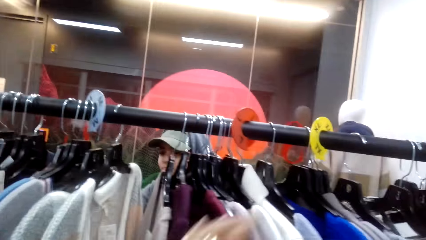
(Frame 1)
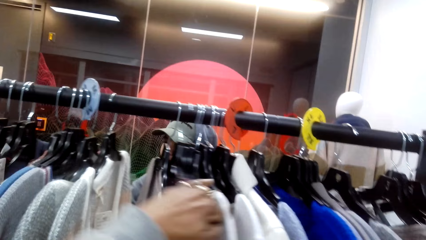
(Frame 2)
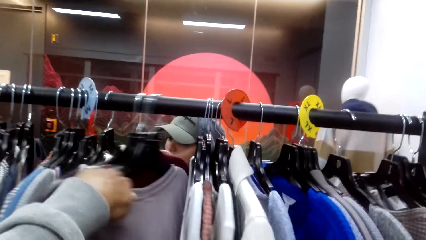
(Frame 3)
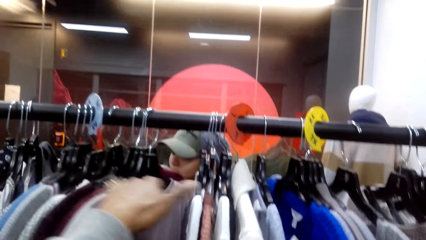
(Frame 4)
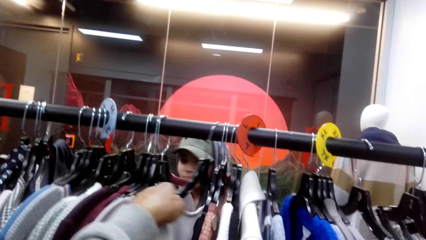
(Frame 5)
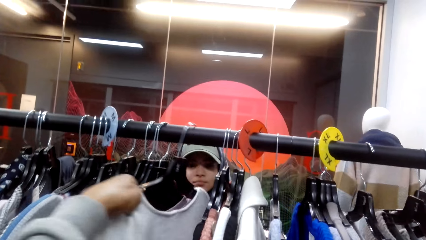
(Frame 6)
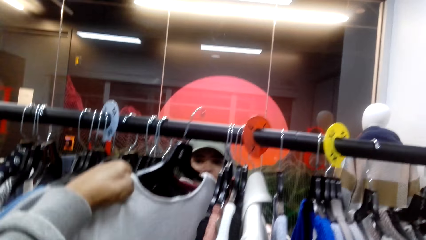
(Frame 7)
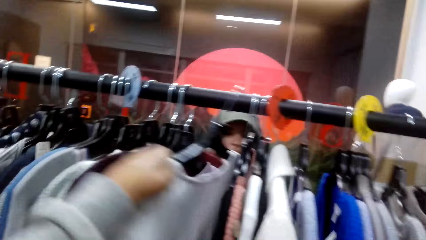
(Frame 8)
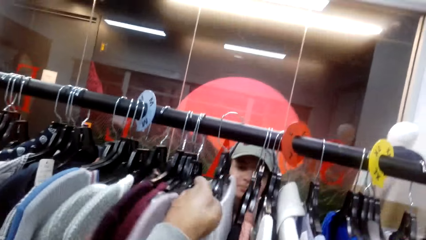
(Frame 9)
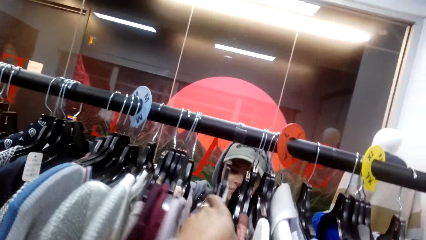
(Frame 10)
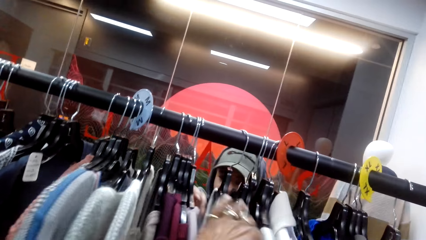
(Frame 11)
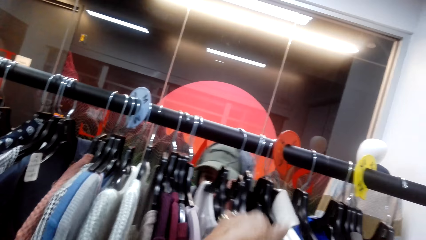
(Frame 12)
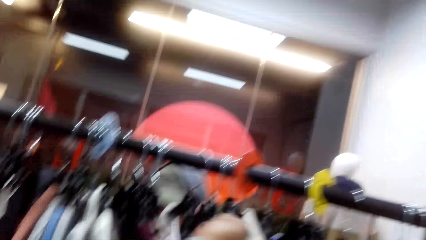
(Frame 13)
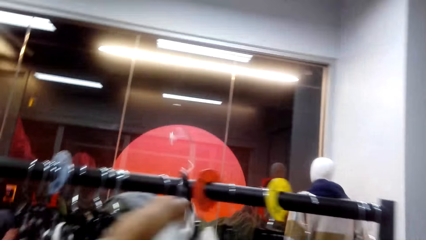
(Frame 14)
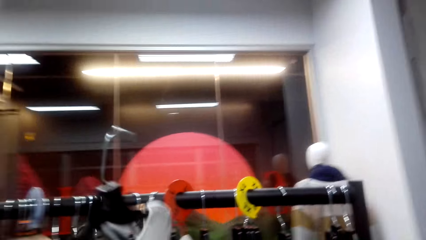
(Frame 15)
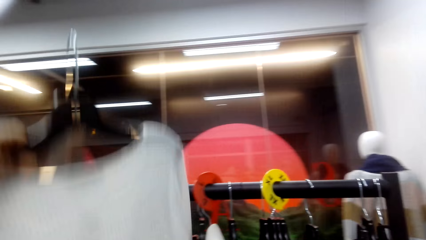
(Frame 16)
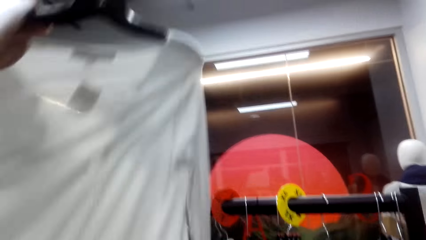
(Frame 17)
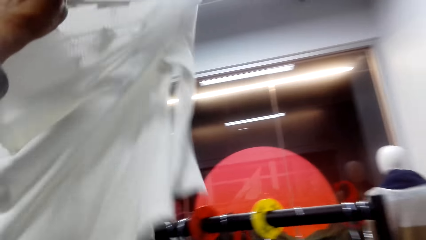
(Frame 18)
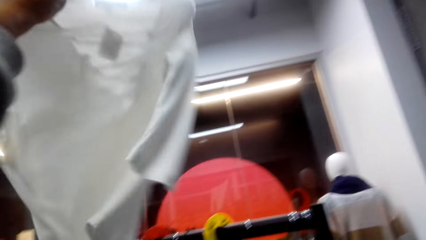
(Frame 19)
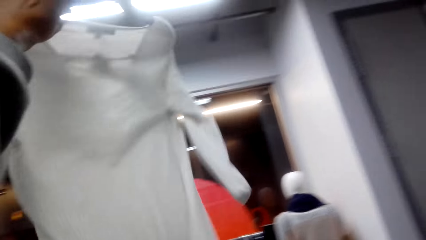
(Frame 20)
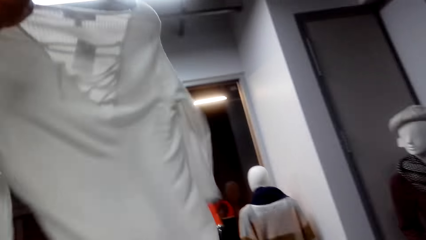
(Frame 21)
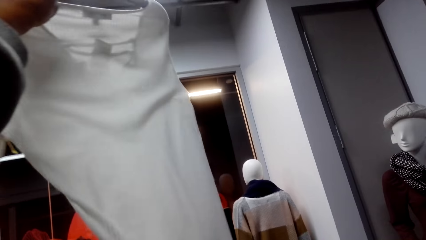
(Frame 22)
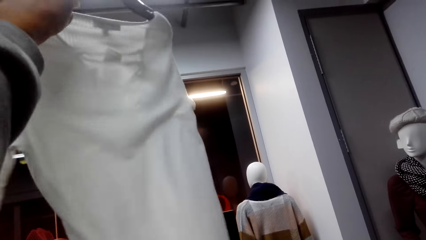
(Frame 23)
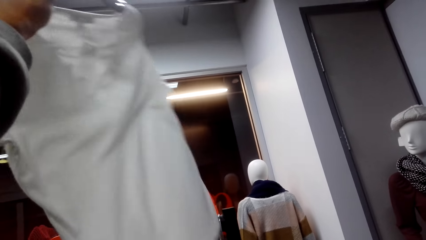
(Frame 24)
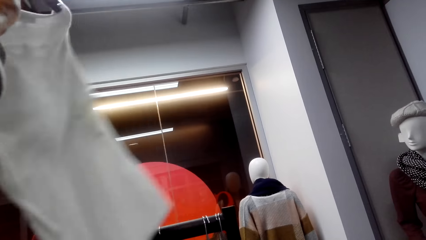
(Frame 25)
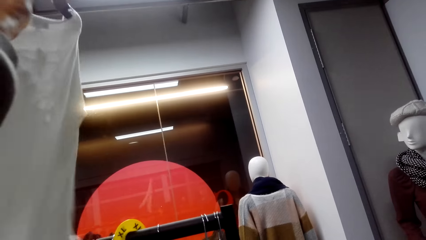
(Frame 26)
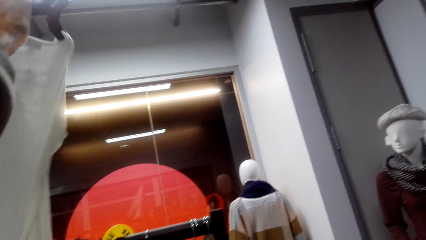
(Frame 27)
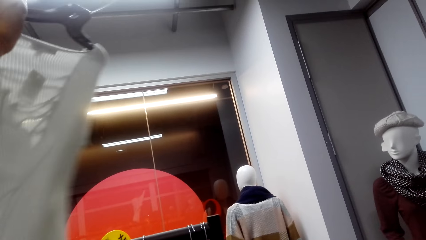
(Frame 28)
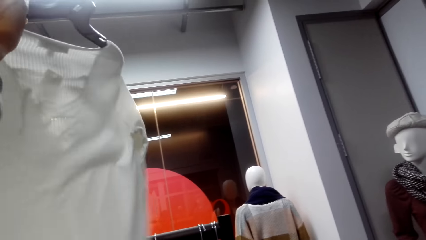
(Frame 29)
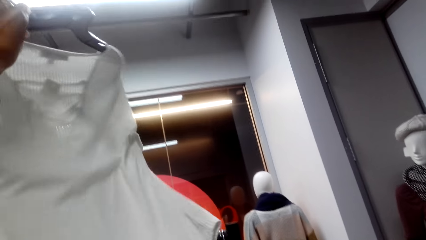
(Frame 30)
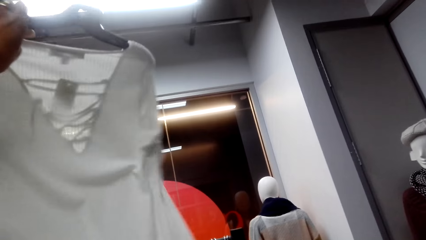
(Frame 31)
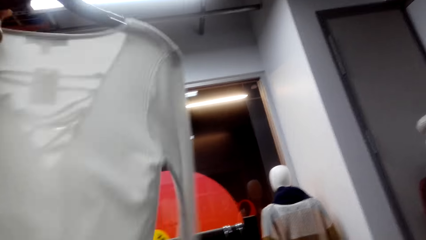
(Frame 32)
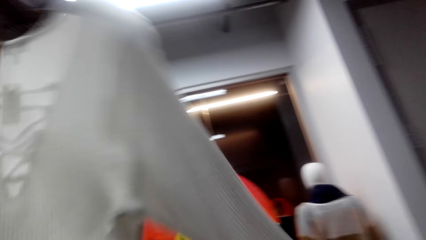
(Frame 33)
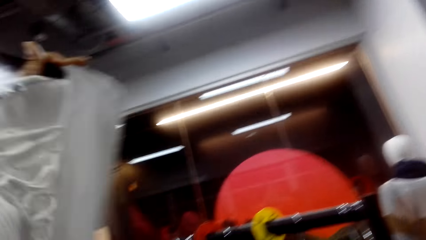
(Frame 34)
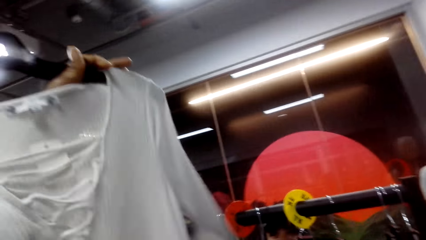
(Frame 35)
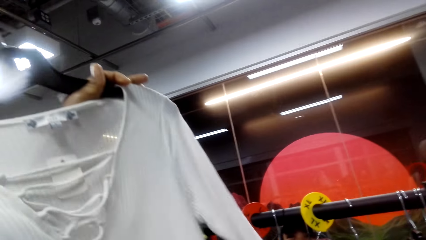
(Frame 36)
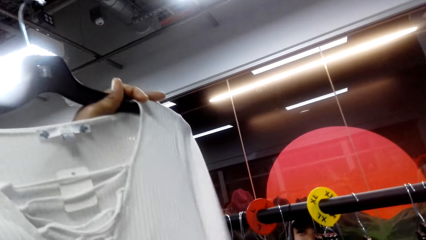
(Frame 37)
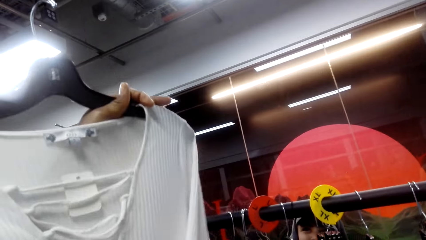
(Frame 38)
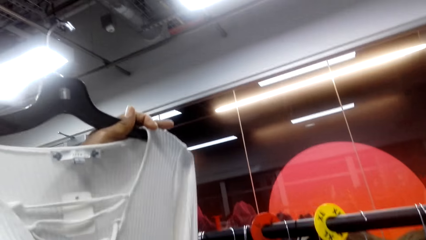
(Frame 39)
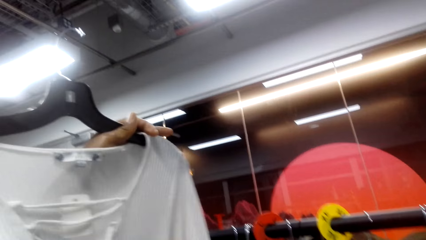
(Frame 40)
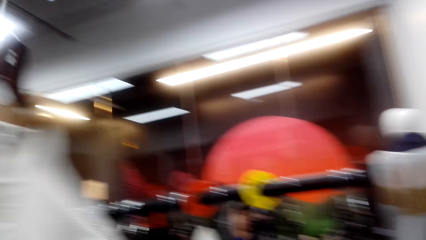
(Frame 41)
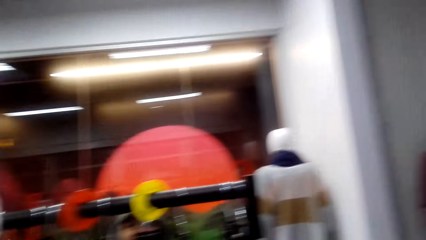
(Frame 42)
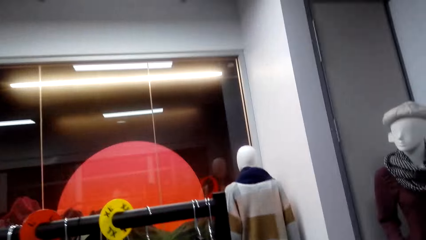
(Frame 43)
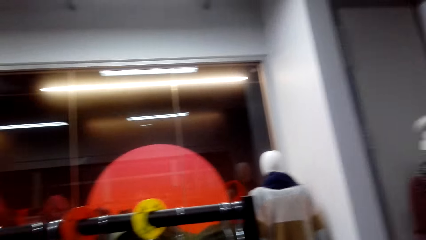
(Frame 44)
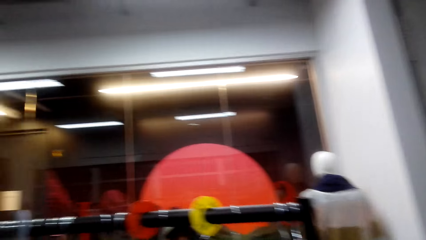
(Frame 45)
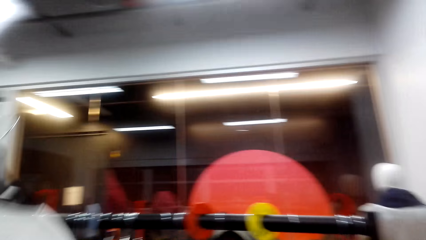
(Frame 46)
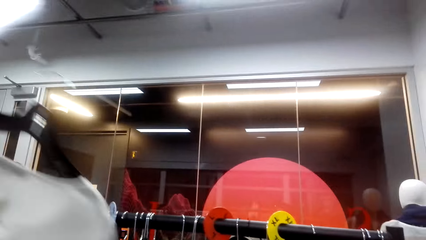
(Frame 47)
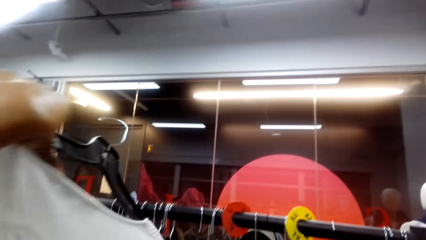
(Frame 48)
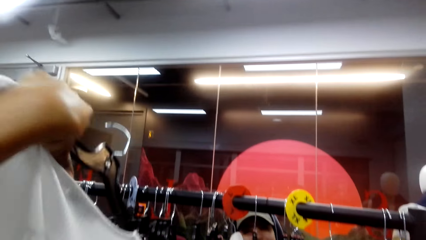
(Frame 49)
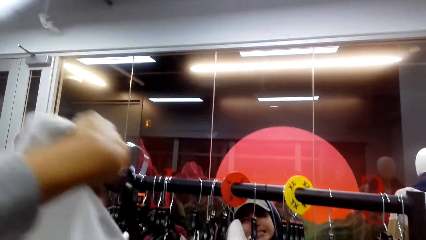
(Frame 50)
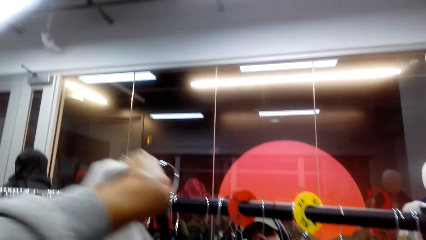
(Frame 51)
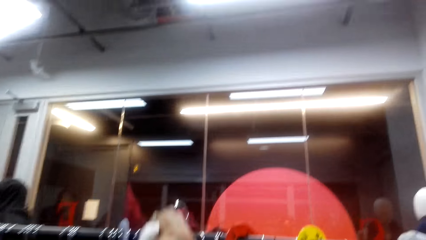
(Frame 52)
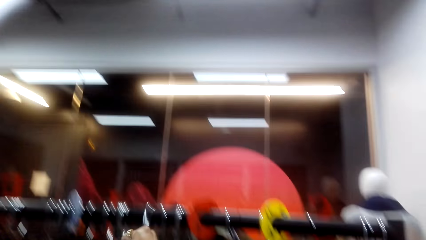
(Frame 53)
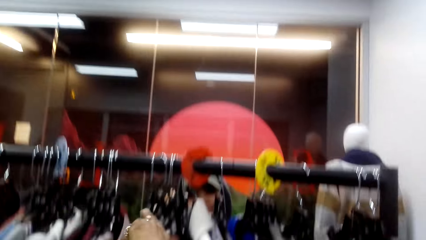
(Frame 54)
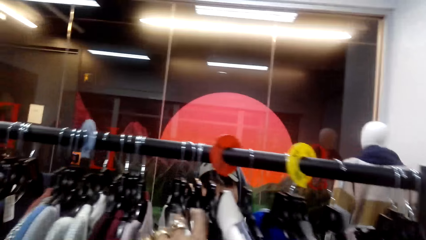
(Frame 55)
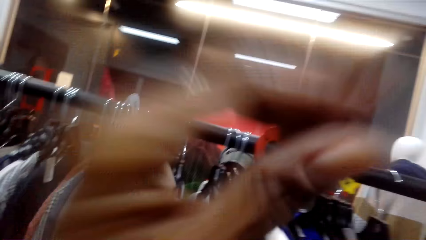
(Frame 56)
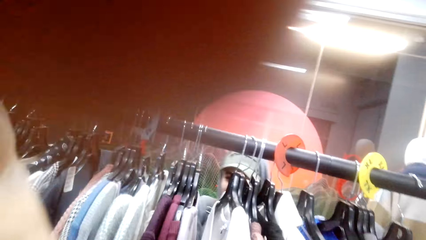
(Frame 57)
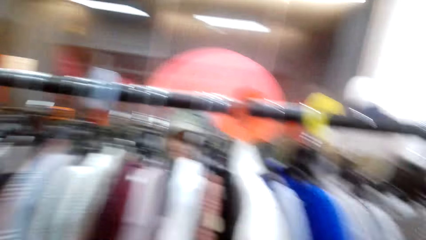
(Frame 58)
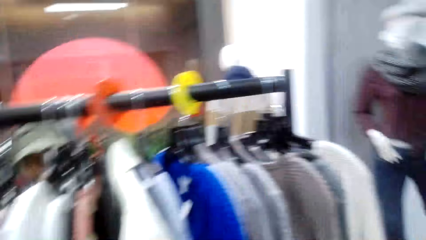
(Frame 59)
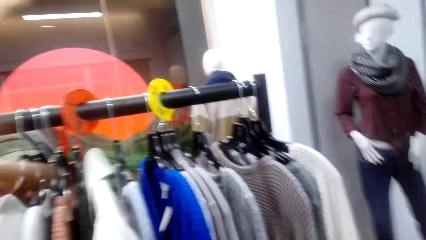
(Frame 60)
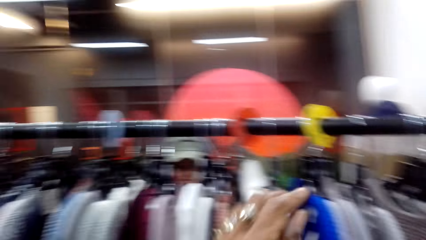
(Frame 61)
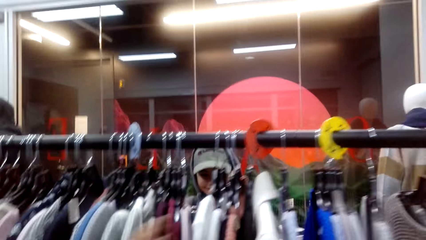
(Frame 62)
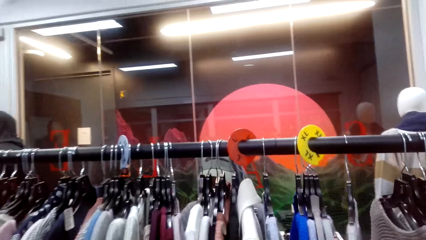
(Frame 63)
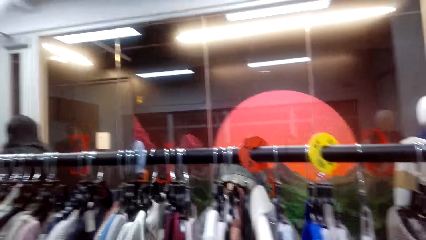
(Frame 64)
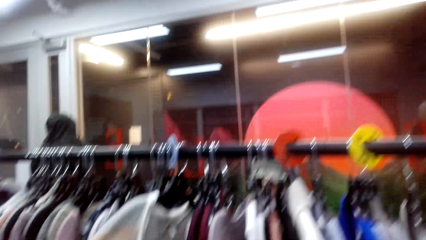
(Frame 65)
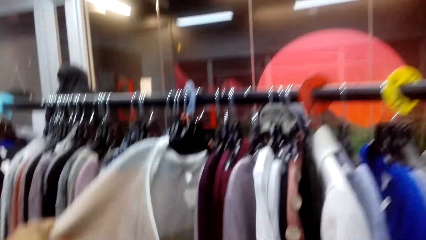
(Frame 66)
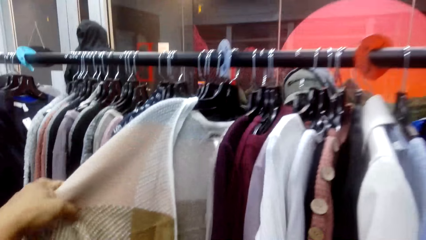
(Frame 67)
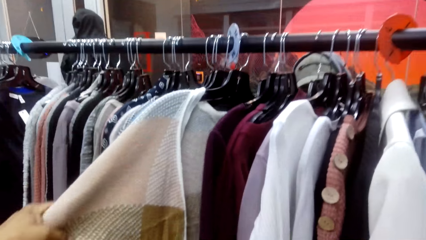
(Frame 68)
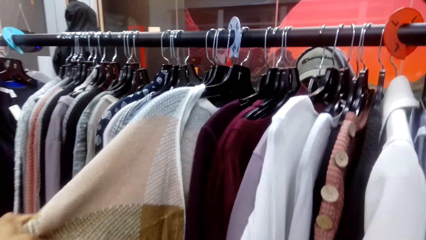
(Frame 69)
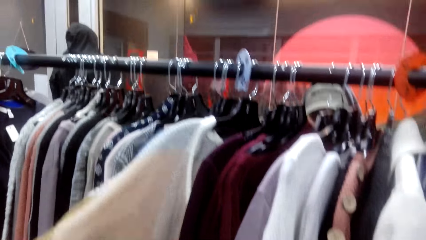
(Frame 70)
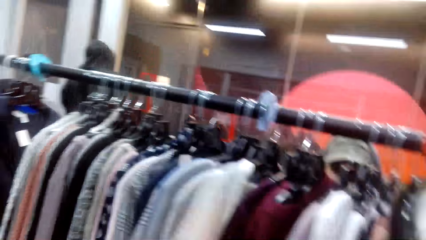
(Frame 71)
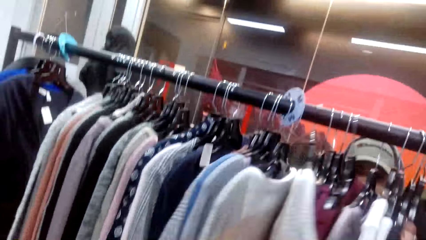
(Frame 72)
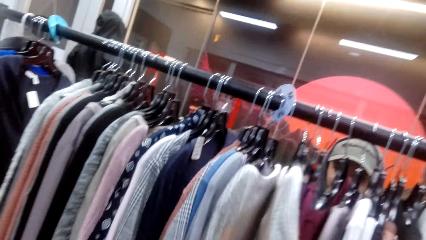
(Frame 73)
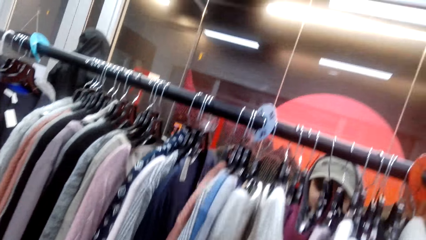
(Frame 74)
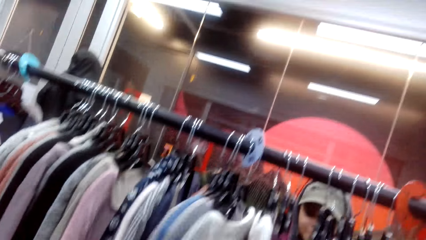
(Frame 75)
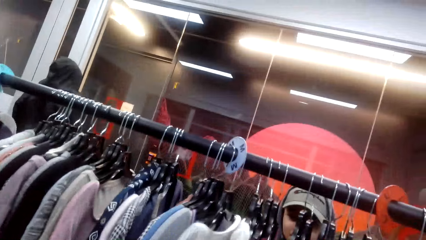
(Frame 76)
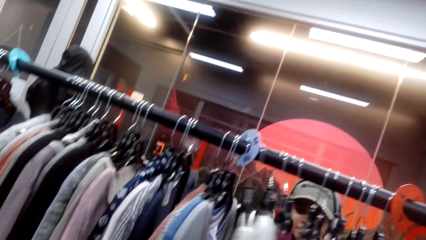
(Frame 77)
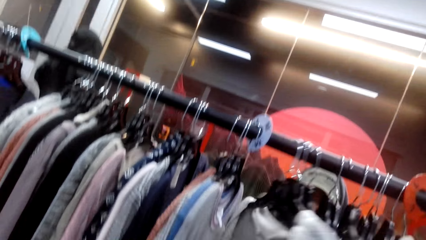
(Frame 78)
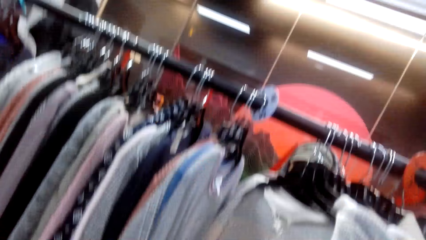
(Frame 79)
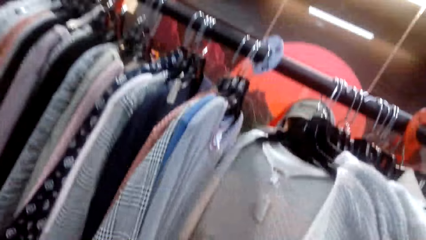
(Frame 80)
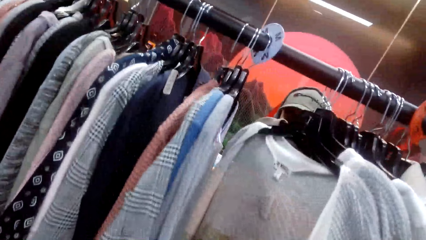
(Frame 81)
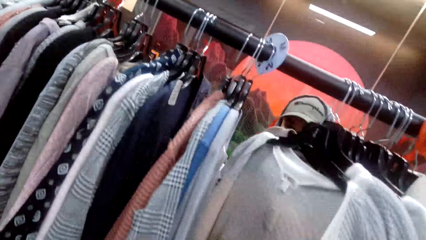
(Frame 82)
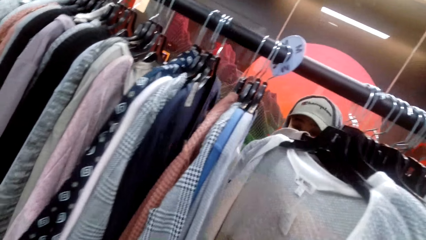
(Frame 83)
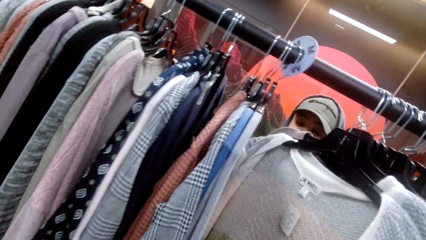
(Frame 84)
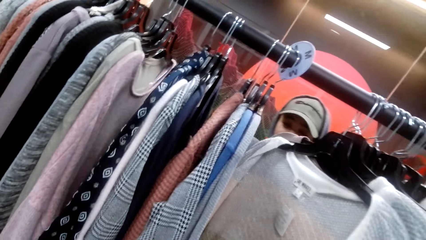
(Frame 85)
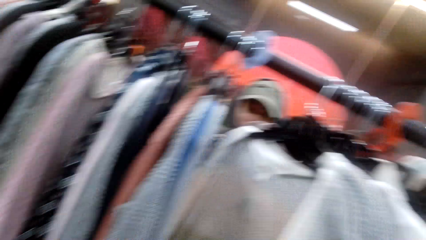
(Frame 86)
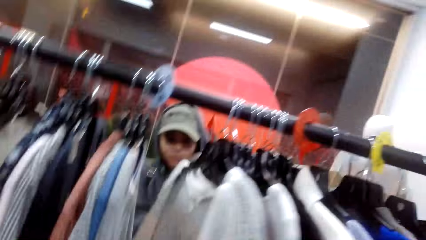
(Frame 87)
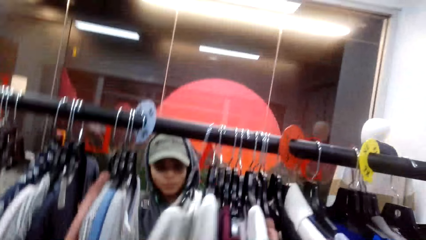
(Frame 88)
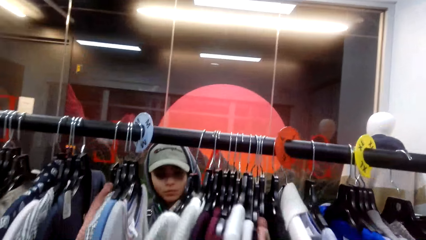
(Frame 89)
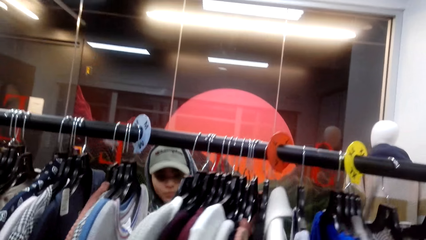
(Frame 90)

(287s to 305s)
The camera wearer removes the white top from the hanger stand. They show a person the white top. They hang the top on the hanger stand. They search for a top on the hanger stand.
